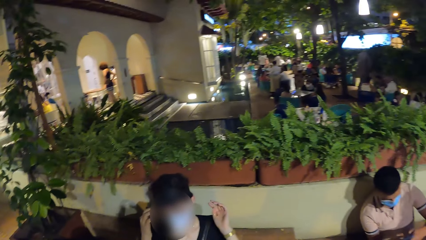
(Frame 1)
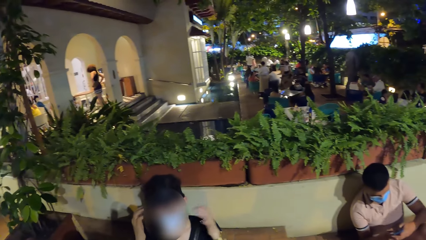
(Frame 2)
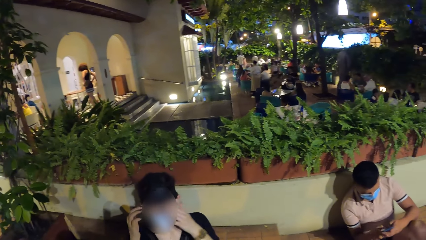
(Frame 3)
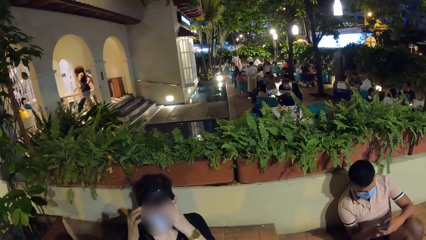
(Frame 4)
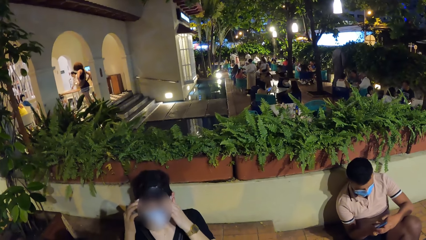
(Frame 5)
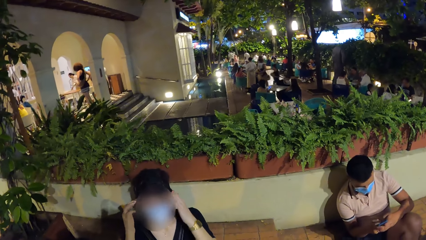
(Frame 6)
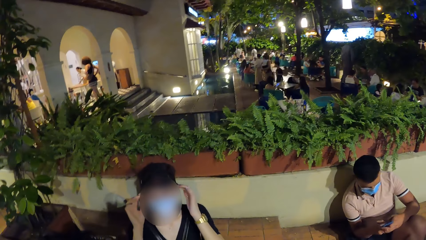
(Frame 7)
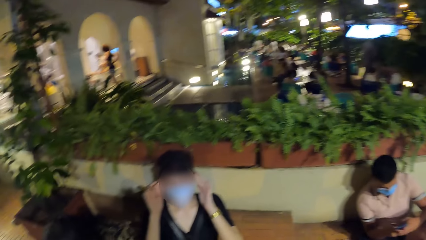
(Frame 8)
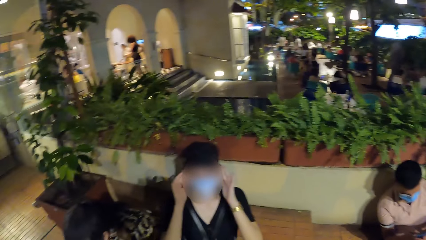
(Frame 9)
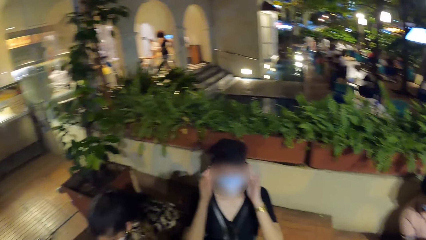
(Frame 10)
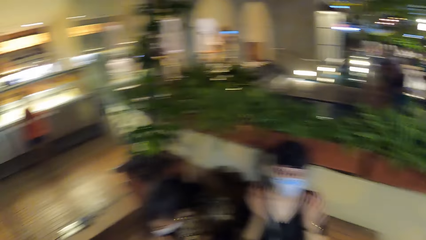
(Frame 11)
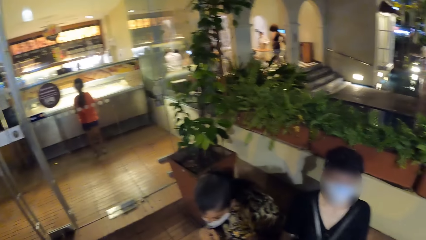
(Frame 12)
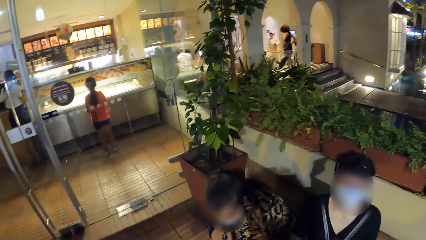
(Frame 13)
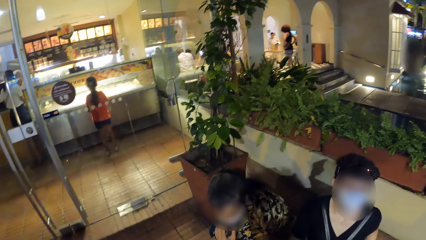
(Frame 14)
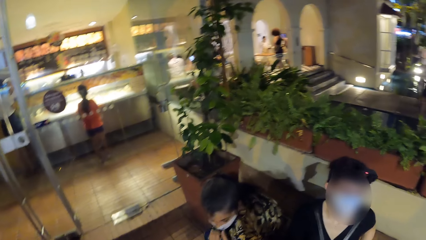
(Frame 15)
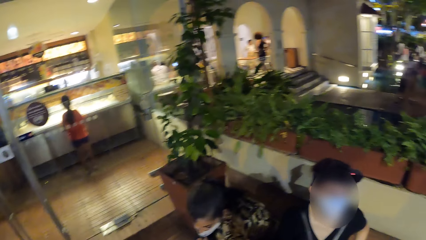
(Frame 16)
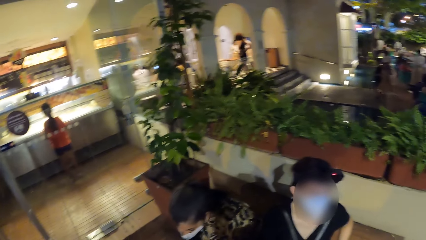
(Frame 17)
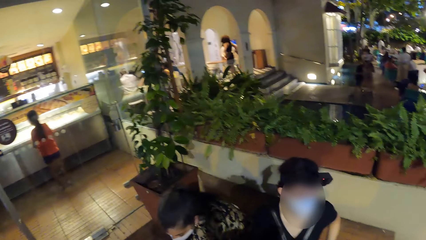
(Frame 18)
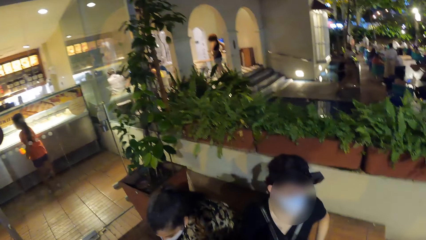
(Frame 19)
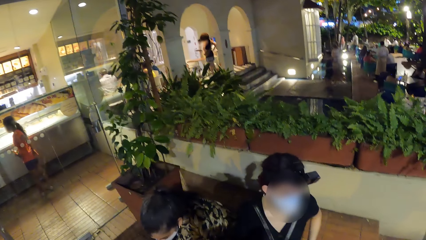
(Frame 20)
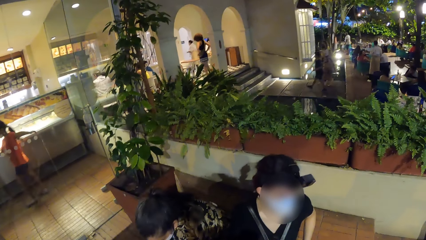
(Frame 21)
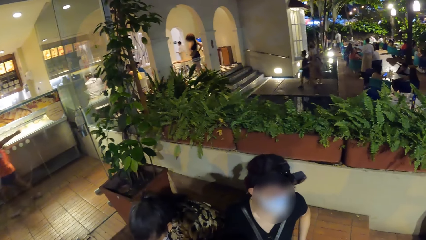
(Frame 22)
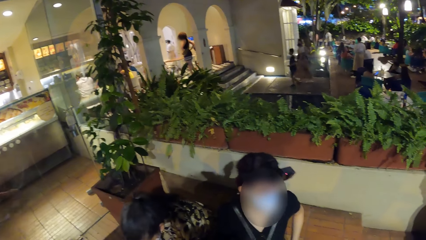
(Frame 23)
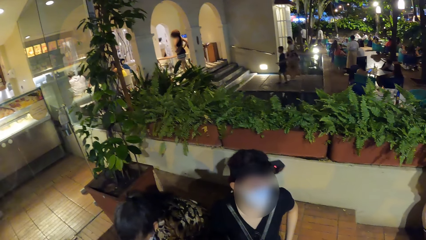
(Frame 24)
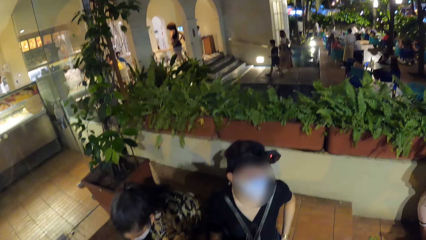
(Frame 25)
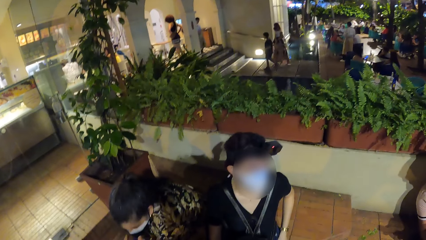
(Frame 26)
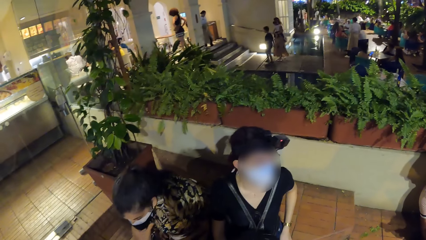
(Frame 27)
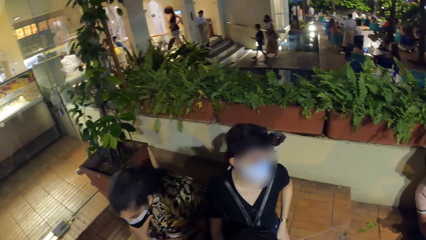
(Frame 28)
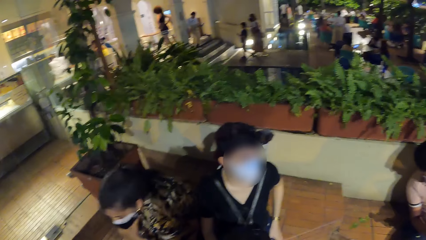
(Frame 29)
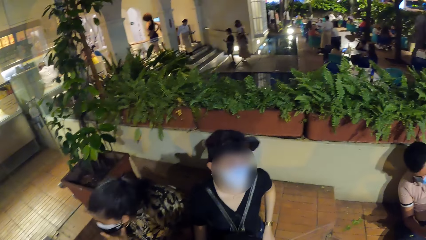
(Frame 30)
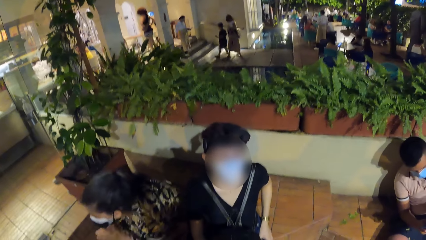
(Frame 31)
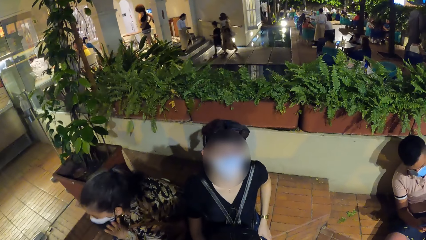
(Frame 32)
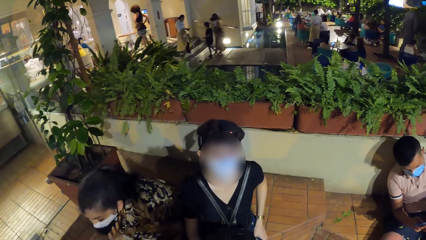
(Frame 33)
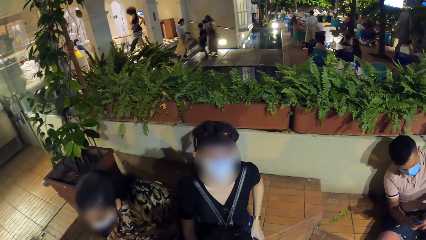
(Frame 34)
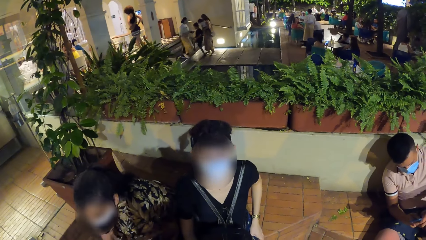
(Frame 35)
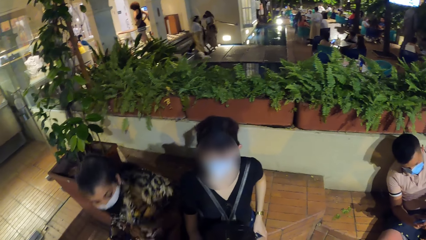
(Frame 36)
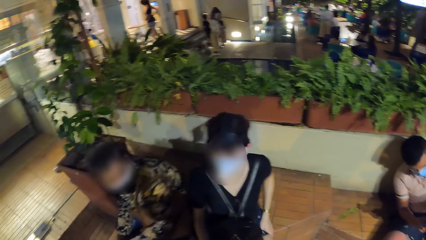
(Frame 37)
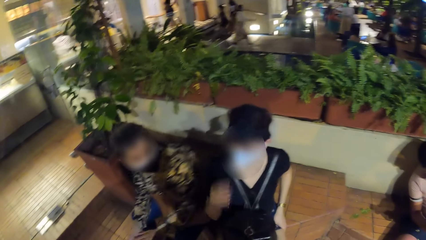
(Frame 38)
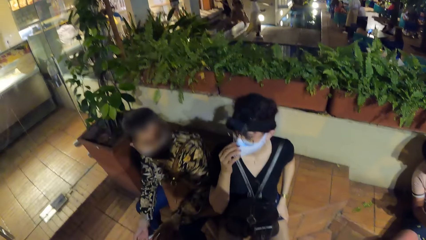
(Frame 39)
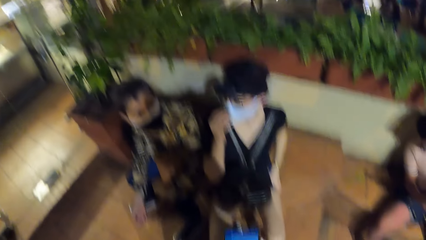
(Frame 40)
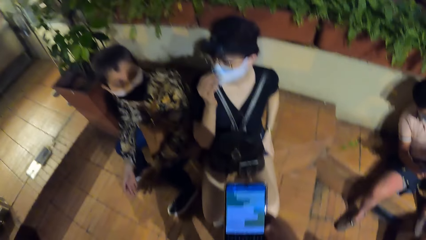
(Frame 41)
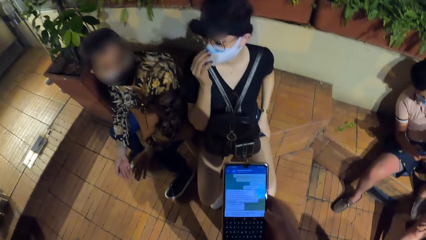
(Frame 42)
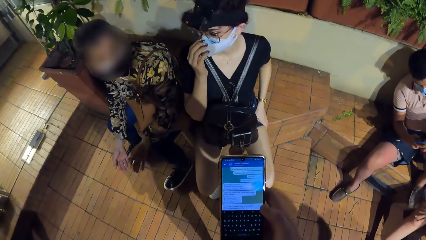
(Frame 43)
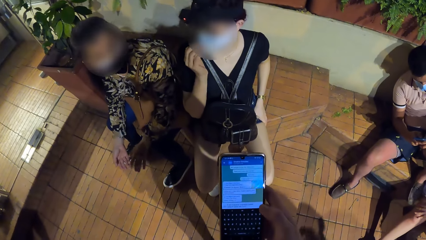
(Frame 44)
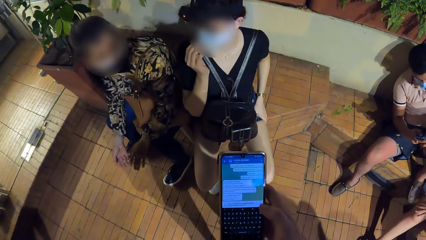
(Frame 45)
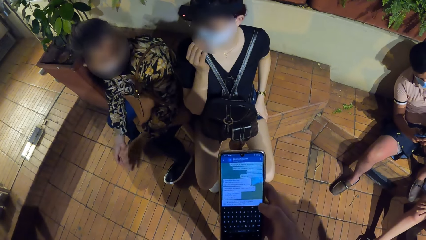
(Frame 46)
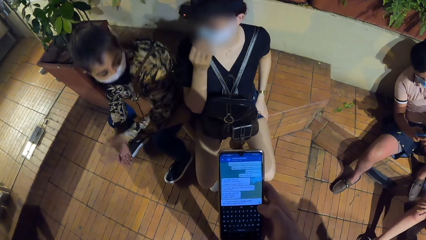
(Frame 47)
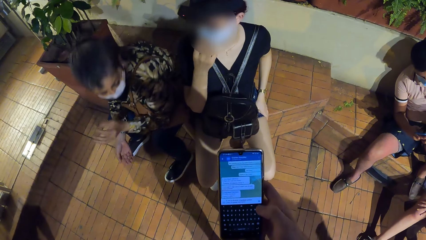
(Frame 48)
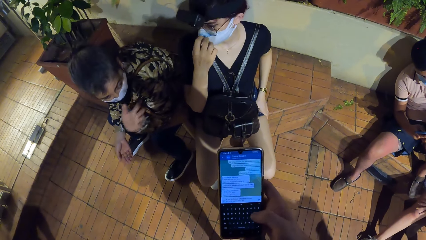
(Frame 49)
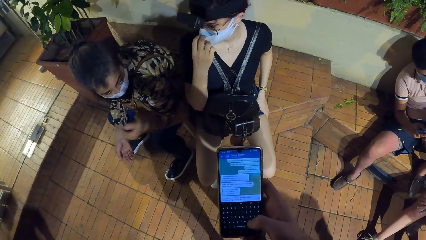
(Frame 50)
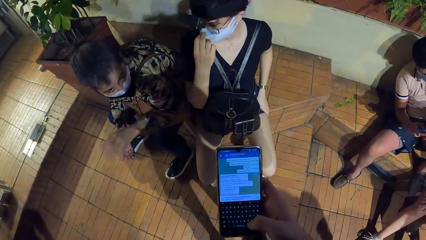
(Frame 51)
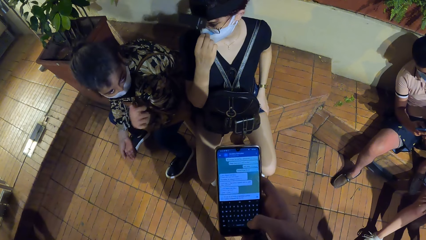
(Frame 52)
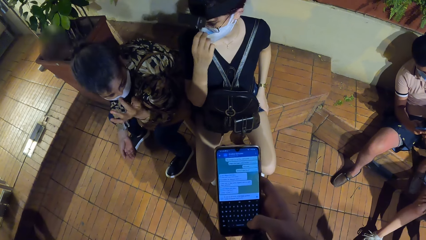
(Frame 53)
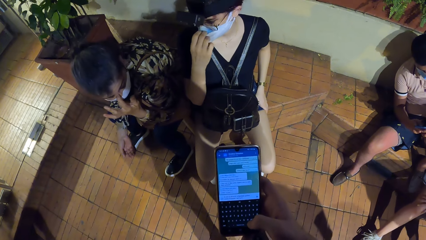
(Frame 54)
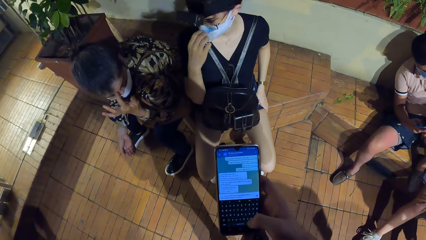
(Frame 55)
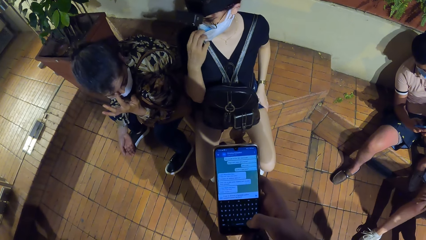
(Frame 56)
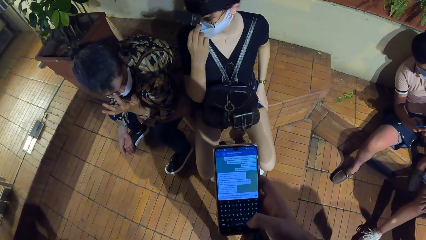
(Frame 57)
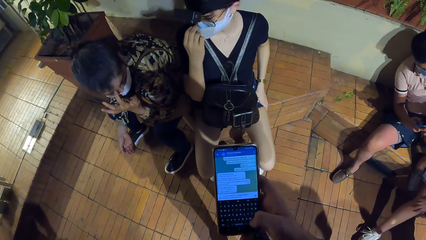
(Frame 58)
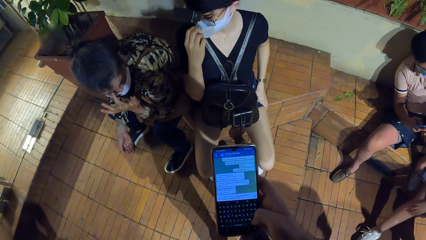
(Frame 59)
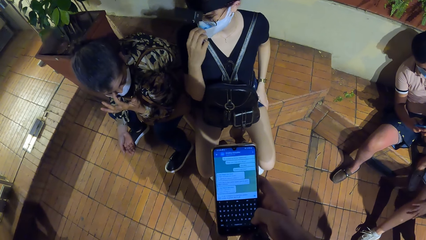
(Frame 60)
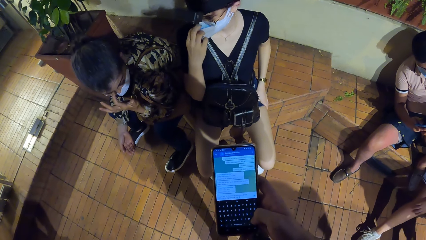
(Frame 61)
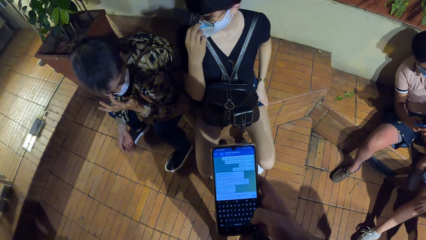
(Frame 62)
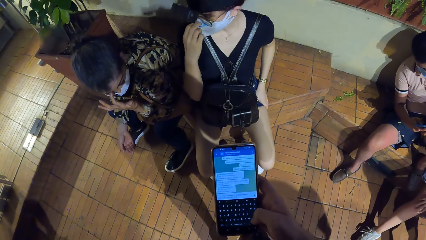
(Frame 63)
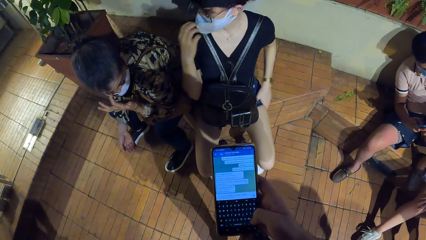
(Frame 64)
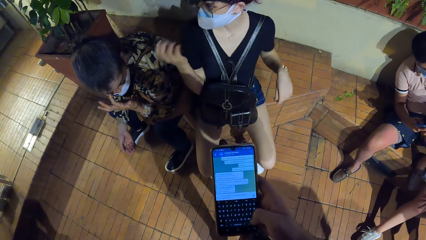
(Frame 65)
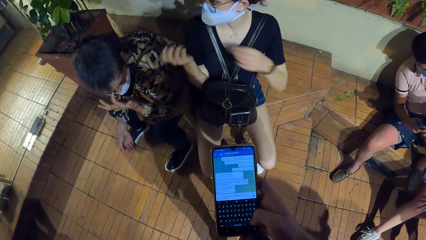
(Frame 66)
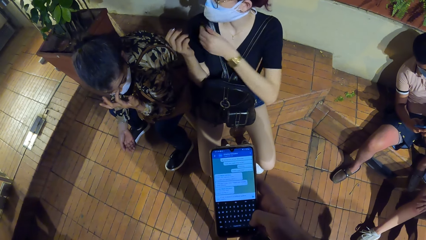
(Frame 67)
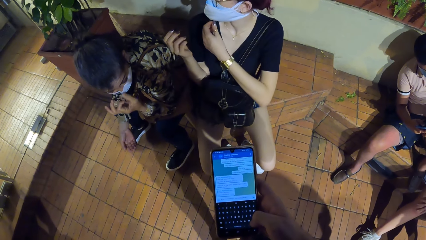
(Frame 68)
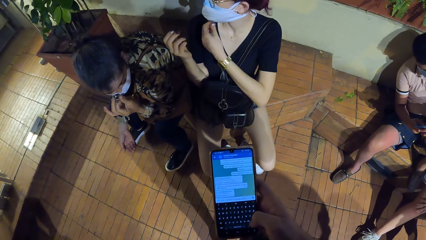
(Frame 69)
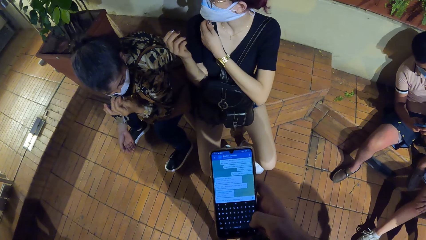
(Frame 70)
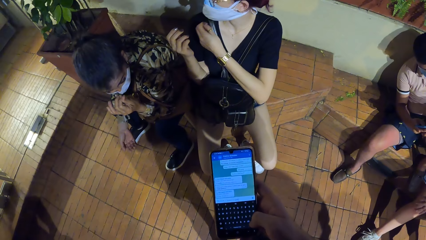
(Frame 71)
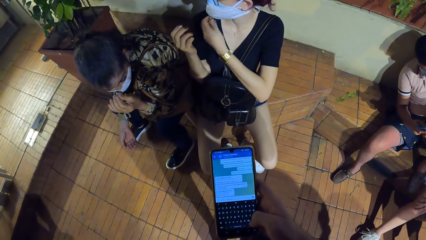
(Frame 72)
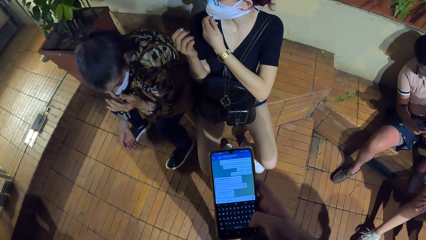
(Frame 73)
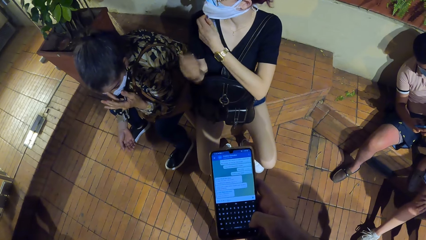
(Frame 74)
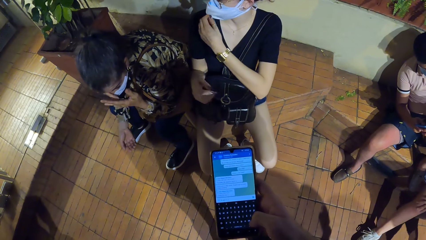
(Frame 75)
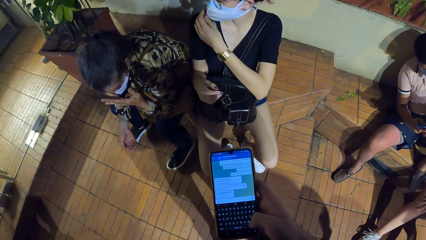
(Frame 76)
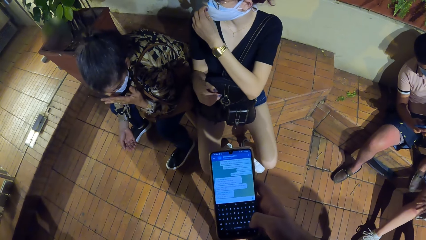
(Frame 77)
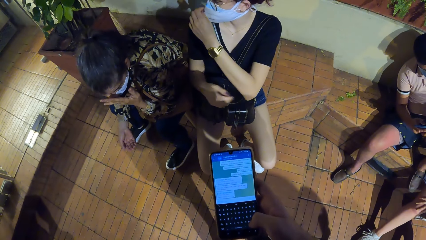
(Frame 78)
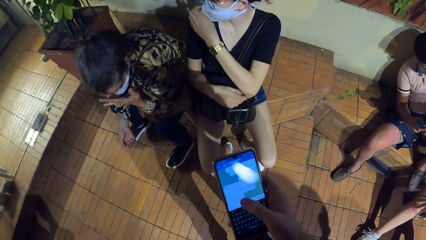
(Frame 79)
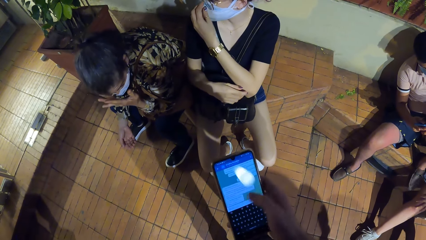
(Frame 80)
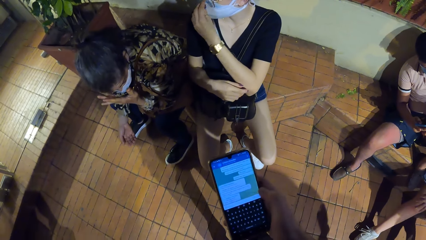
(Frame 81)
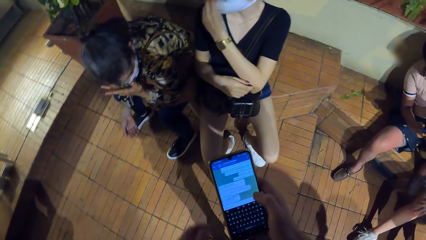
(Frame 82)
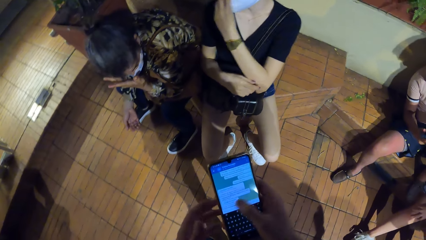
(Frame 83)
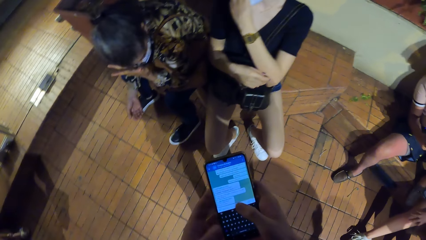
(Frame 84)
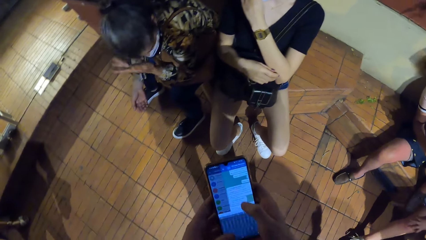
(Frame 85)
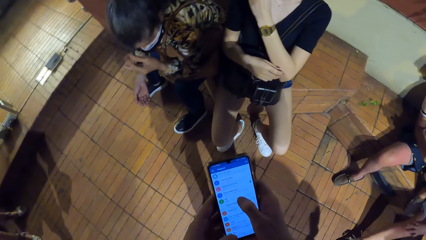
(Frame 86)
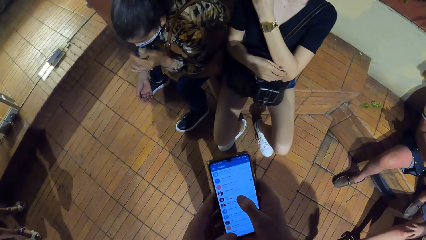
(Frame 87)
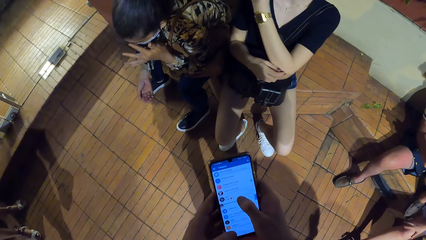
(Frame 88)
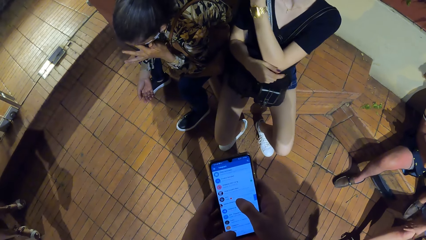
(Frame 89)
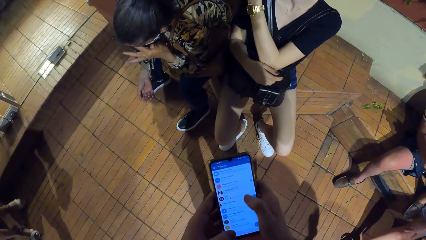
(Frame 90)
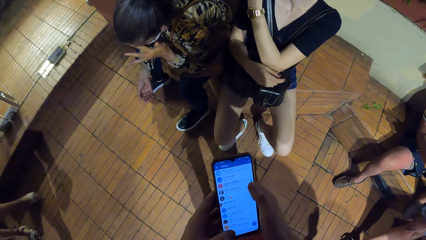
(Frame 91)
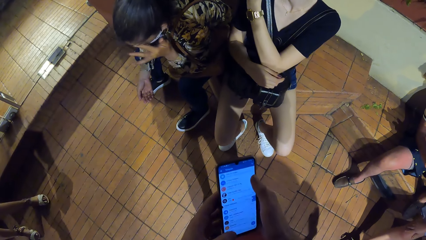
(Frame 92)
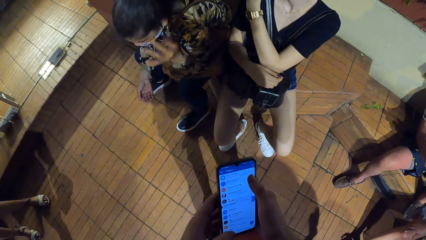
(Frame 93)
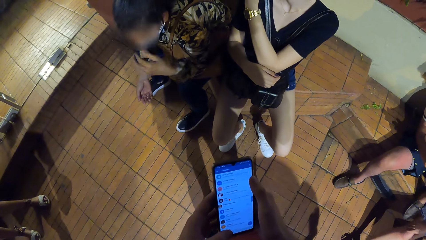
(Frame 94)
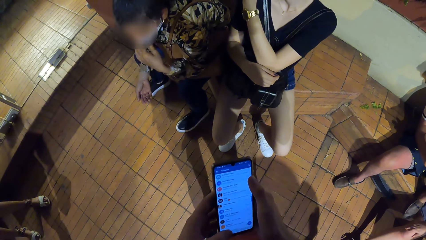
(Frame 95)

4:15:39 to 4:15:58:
The woman holds her eyes and pulls her hands off the eyes. The girl checks the food display counter. The woman adjusts a facemask with her right hand and pulls the mask. The camera wearer operates the phone with his right hand. Another woman gesticulates with her left hand and scratches her right eye with her left hand. The camera wearer operates the phone with both hands. The first woman adjusts the facemask with her left hand. The other woman cleans her eyes with her left hand and rubs her nose. The camera wearer operates the phone with his hands.
